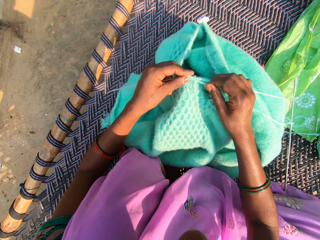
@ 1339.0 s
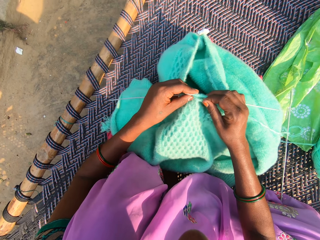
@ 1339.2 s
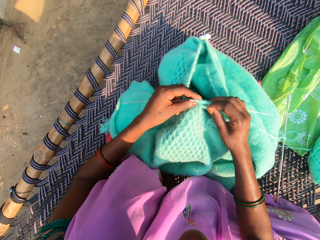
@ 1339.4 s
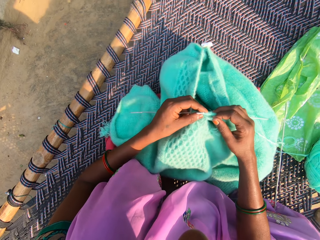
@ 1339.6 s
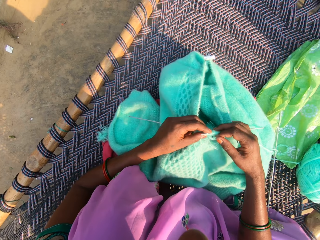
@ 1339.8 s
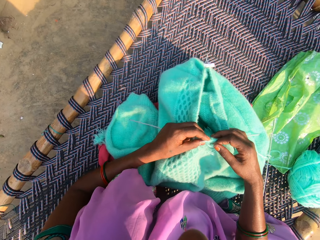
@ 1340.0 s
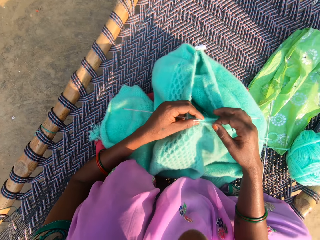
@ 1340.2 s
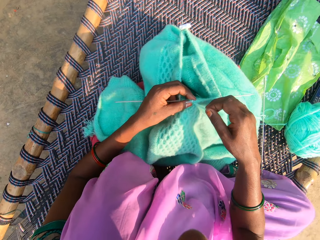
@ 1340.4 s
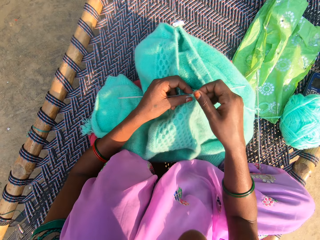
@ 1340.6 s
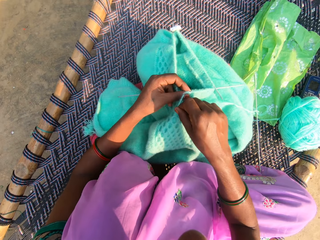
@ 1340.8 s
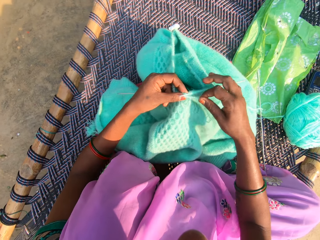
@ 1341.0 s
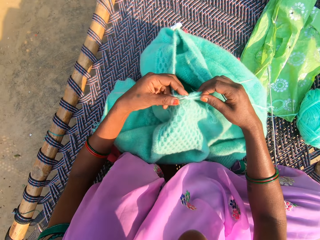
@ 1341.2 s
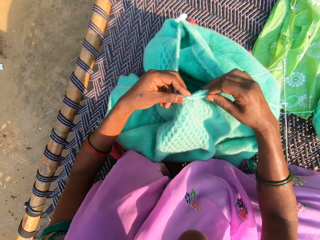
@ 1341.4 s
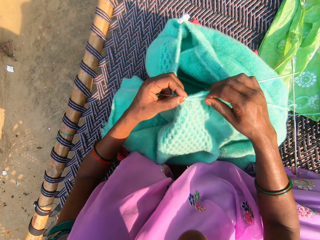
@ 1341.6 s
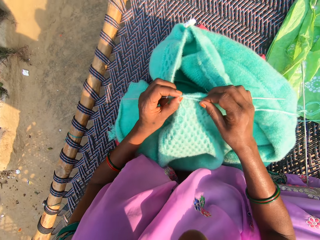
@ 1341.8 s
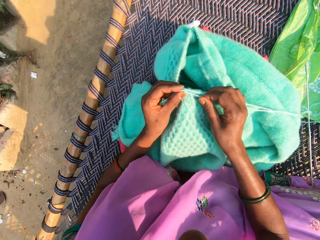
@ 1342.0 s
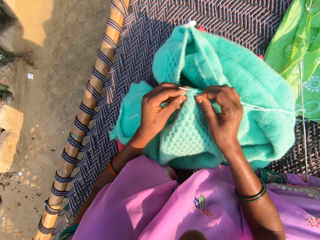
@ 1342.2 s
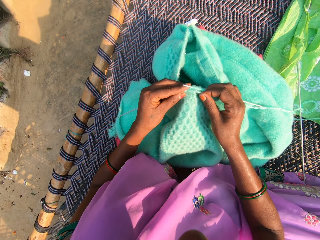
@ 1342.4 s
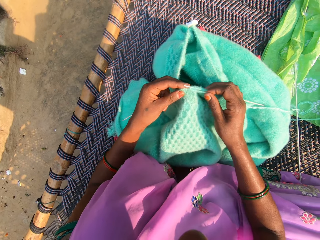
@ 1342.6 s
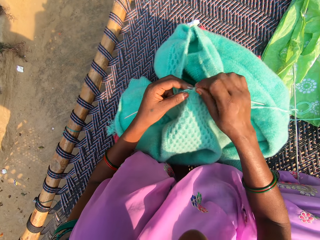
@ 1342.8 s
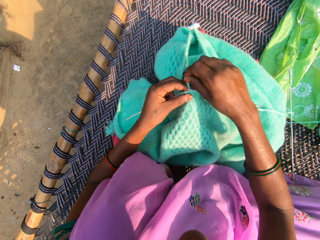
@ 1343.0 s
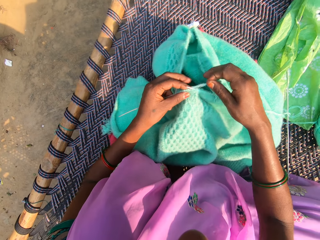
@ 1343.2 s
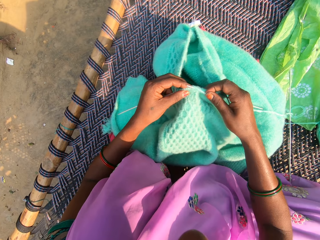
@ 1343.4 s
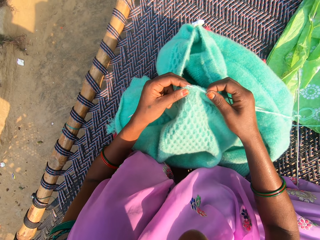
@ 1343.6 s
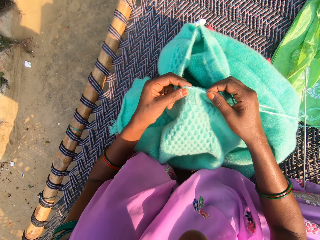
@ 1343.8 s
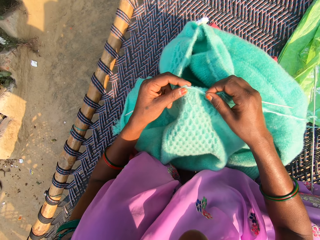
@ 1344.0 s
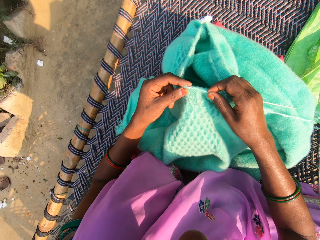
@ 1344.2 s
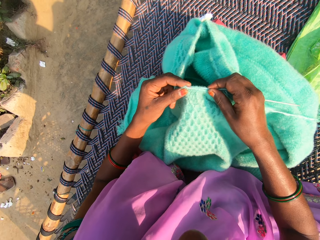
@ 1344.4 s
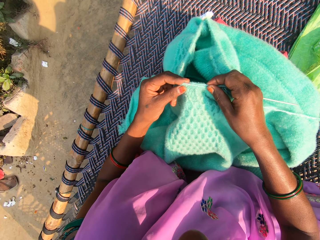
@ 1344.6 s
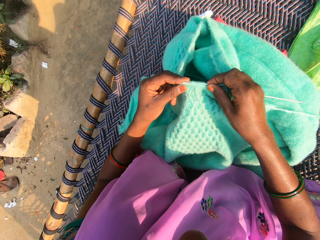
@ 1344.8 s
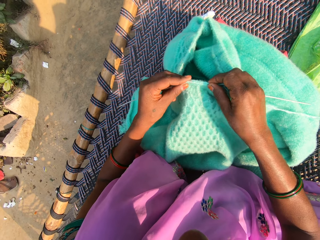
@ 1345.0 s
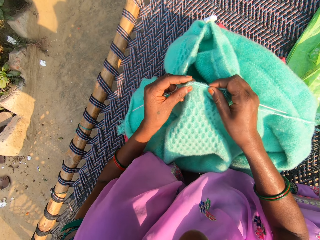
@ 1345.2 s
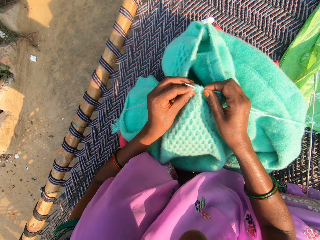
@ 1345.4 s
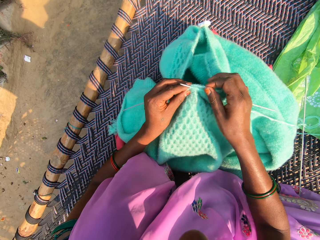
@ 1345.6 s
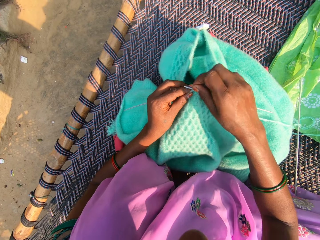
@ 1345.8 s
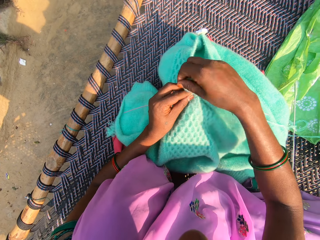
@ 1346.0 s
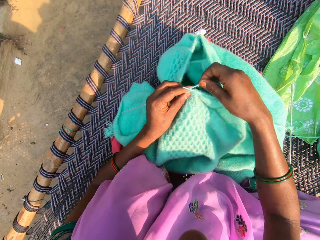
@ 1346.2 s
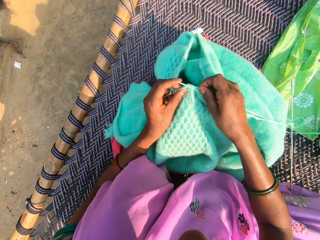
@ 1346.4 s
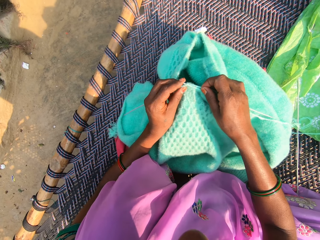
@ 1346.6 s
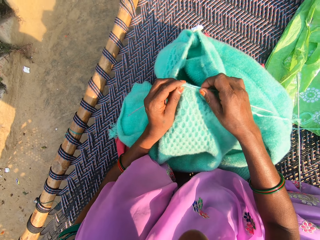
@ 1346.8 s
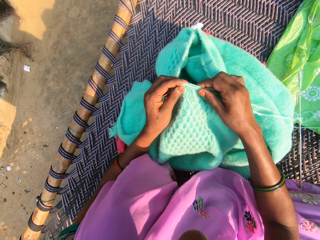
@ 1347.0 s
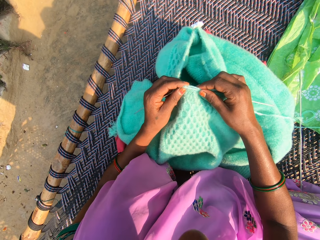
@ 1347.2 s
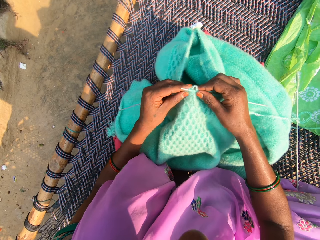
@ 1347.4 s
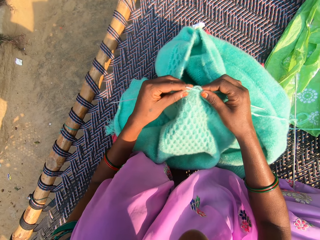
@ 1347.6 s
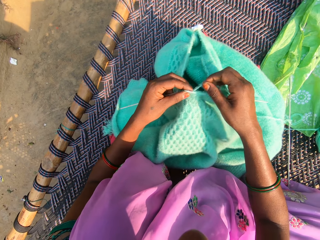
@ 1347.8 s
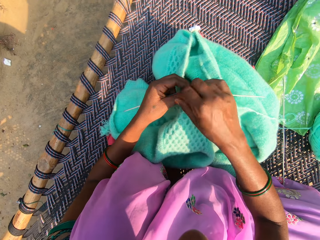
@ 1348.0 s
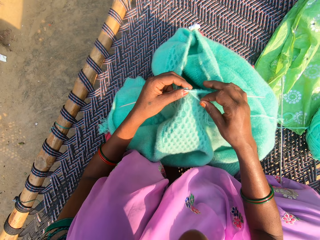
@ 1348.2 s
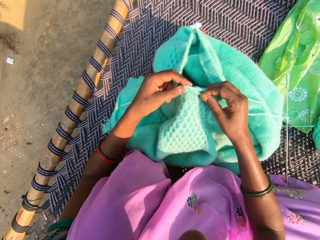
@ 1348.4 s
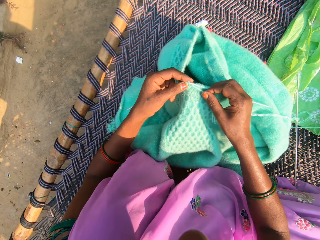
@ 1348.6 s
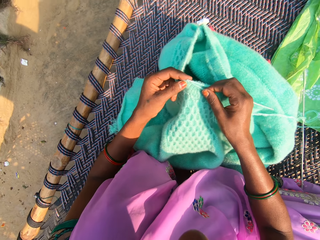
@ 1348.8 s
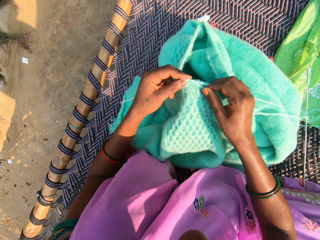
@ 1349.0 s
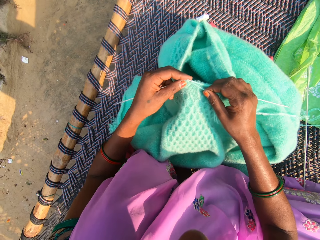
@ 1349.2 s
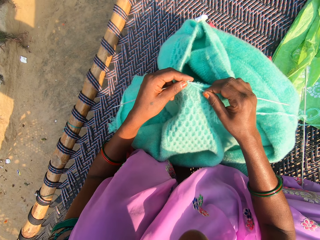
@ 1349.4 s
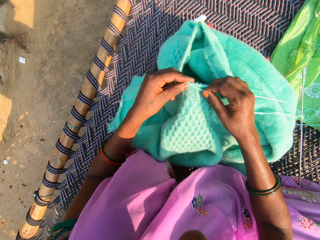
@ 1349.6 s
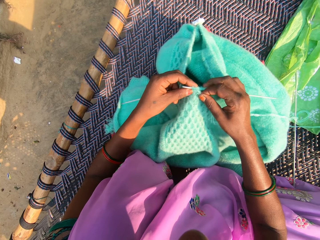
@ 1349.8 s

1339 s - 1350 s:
The camera wearer knits using a needle. They fold a thread on the needle. They knit using the needle. They fold the thread on the needle. They knit using the needle. They fold the thread on the needle. They fold the thread on the needle again.

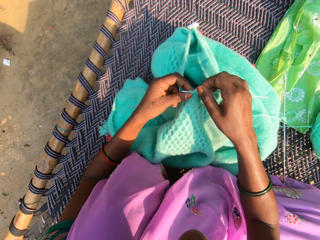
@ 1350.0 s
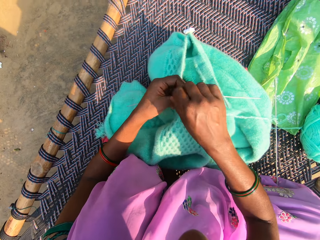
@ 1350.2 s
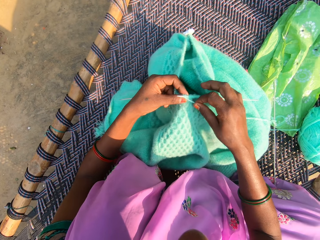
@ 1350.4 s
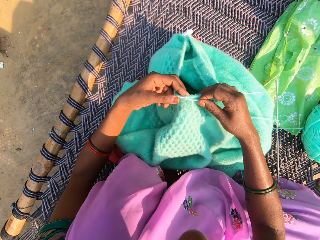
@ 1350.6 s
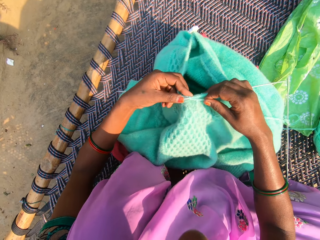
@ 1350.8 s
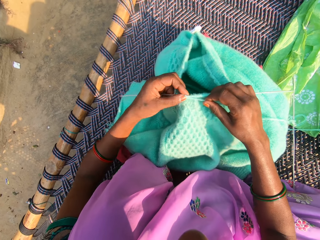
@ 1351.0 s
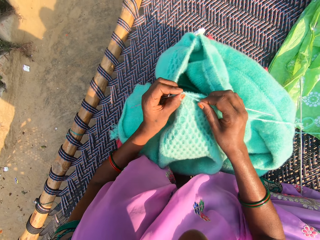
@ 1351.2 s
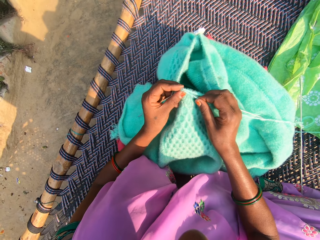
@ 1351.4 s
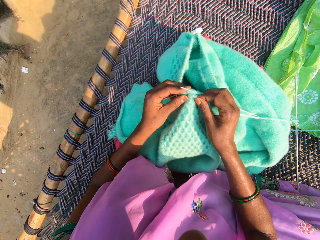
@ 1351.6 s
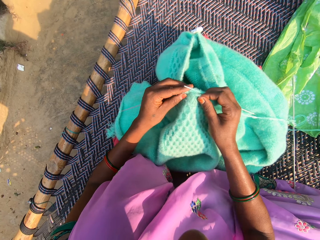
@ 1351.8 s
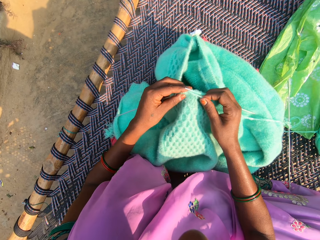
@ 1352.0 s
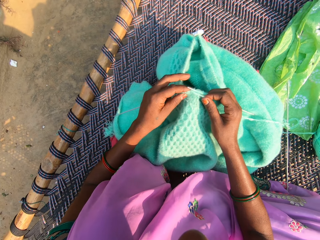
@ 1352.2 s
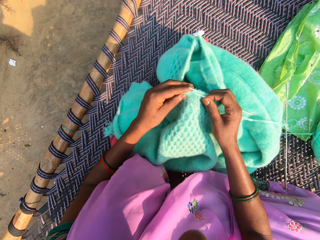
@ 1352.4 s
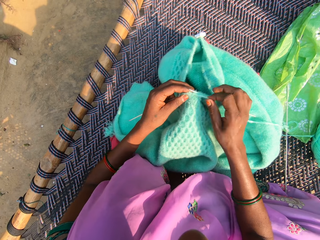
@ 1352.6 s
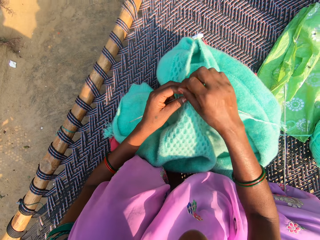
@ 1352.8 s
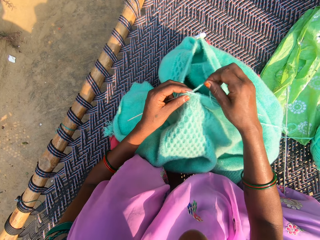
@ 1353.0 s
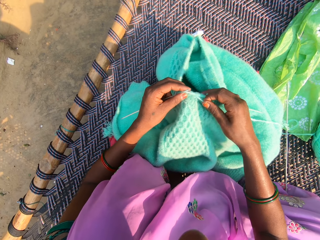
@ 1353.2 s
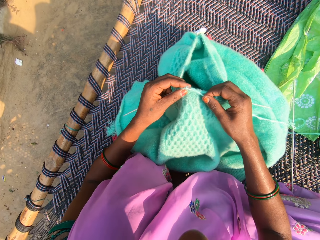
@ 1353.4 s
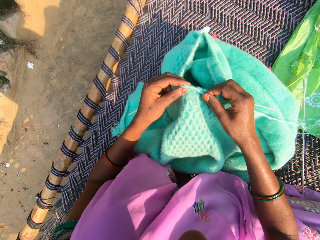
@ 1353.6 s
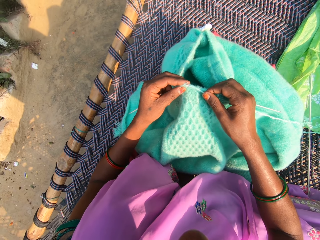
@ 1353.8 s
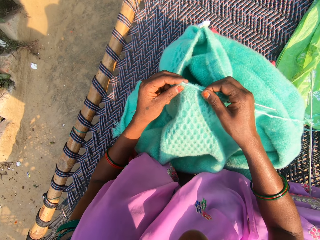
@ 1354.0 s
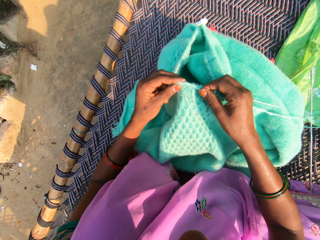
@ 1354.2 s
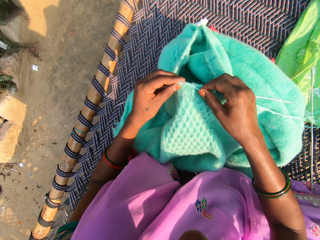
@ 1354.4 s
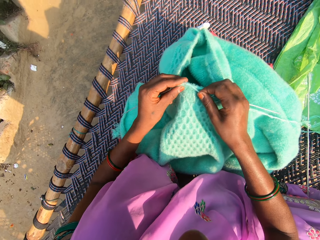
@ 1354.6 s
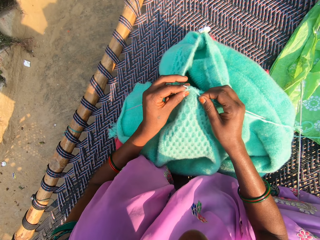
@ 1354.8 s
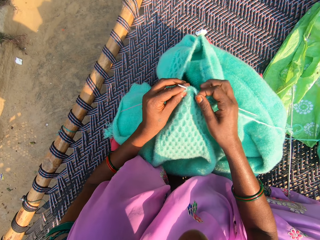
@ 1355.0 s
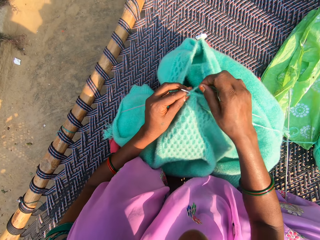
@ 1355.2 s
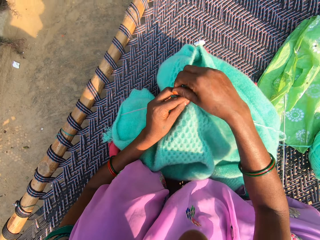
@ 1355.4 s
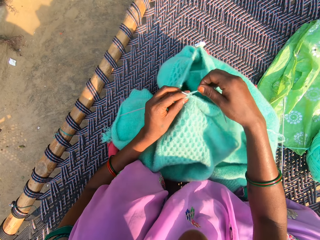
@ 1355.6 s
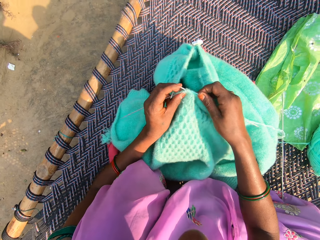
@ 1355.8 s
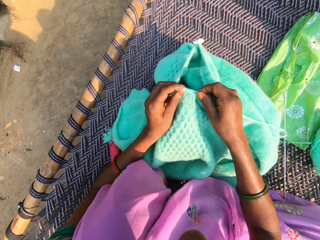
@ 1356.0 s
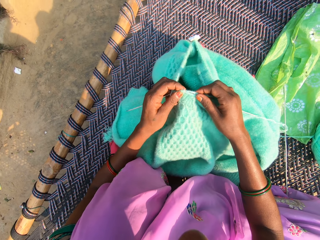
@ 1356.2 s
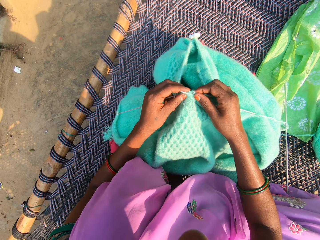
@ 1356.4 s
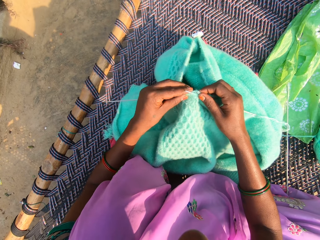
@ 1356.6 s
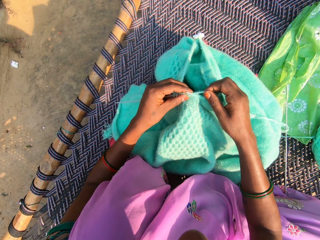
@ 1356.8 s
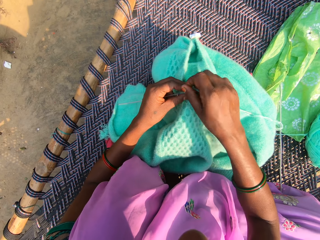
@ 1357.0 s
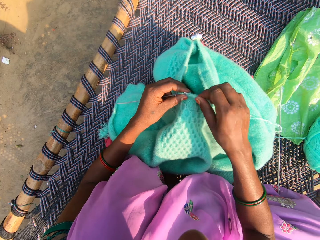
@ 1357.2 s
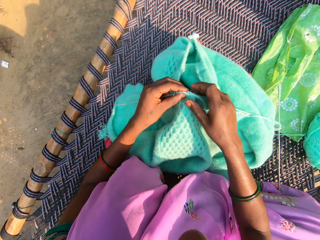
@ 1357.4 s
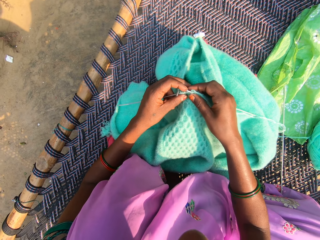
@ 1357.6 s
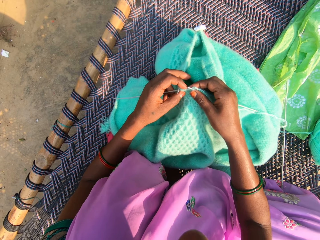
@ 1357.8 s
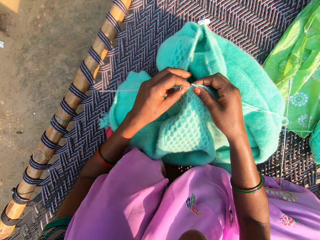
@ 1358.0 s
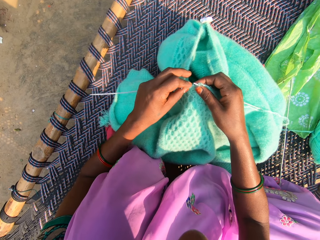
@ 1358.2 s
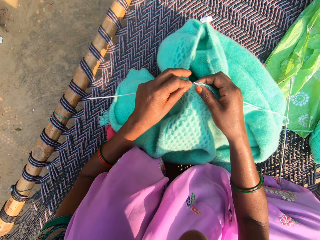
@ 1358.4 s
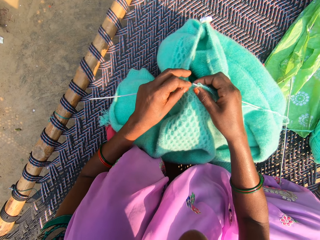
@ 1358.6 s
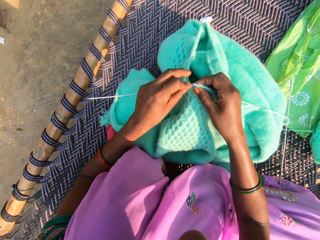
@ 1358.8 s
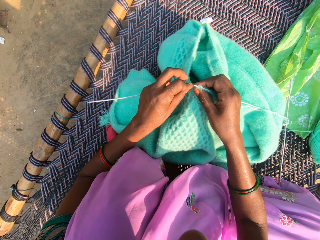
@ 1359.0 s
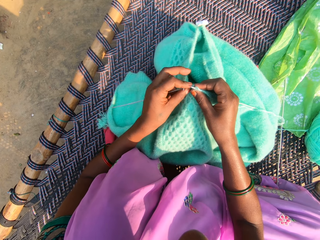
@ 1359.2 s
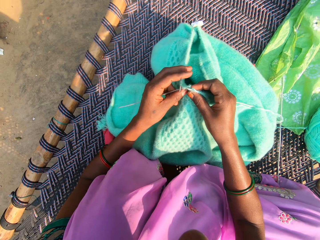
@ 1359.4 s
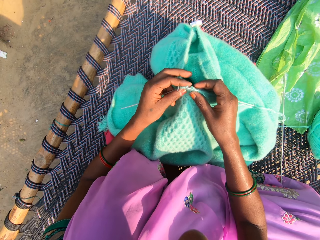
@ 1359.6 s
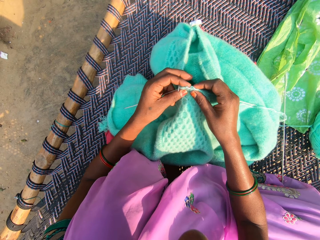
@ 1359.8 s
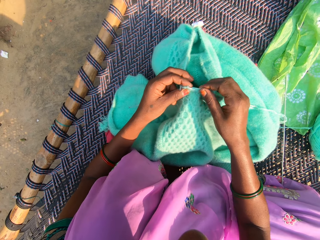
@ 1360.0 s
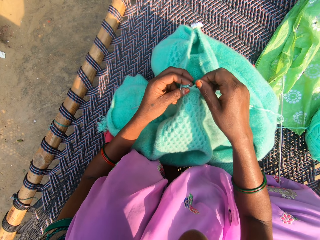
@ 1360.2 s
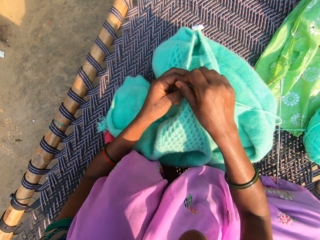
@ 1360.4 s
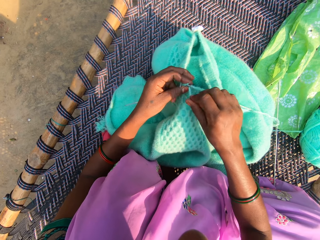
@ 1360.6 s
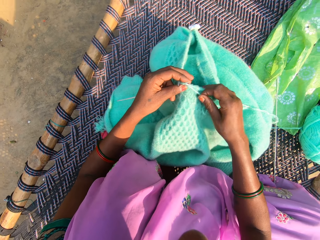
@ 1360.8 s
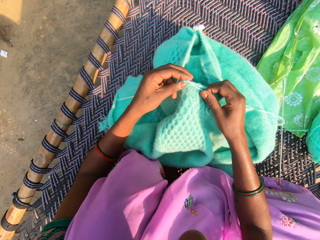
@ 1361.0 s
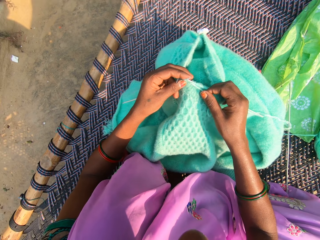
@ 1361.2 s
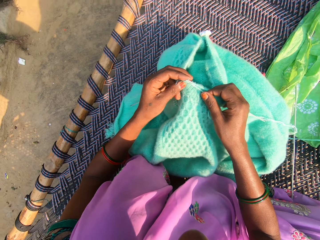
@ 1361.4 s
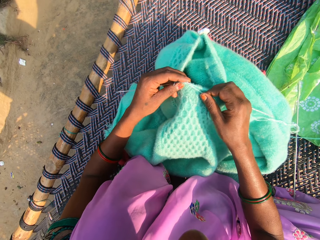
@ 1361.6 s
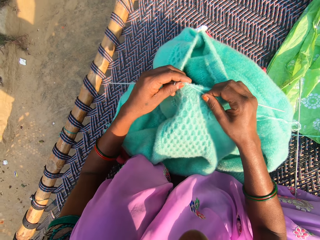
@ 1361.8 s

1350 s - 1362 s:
The camera wearer knits using a needle. They fold a thread on the needle. They knit using the needle. They fold the thread on the needle. They knit using the needle. They fold the thread on the needle repeatedly.
